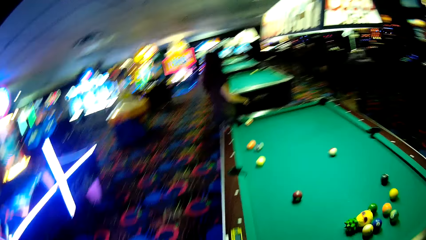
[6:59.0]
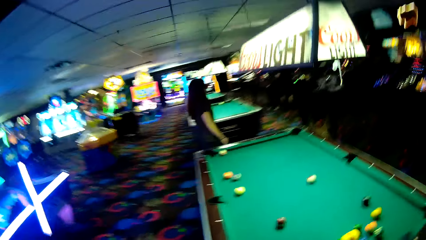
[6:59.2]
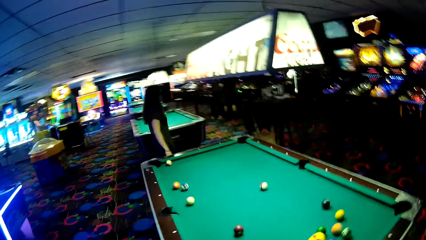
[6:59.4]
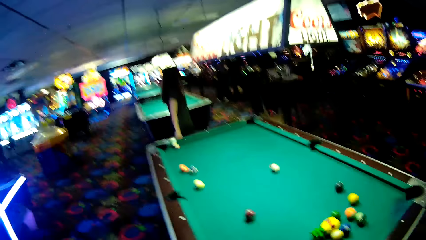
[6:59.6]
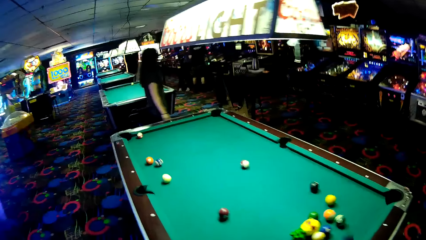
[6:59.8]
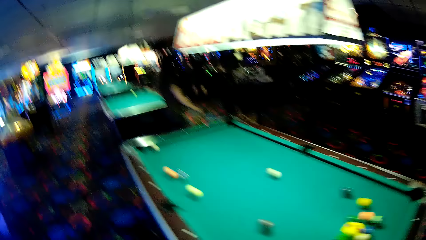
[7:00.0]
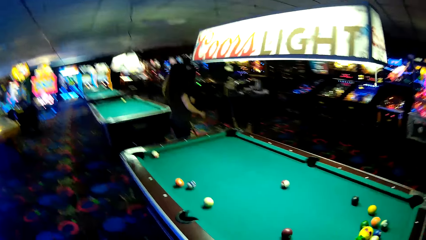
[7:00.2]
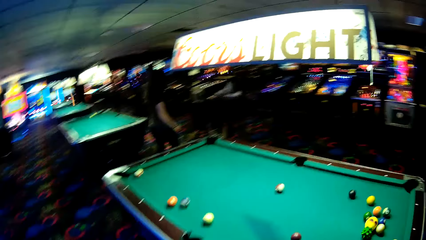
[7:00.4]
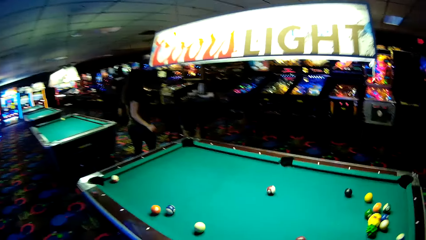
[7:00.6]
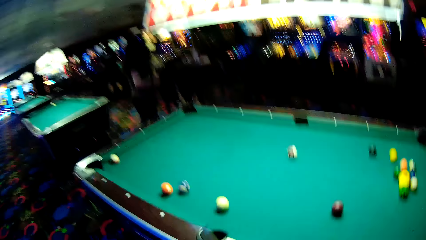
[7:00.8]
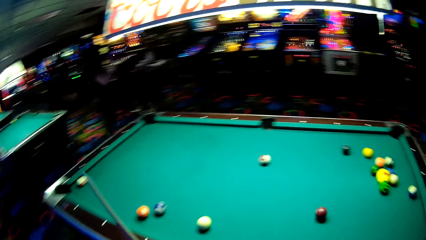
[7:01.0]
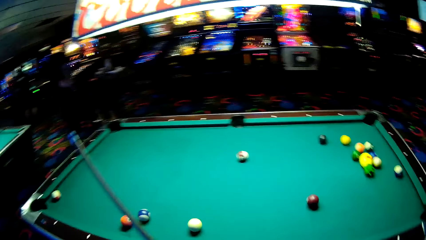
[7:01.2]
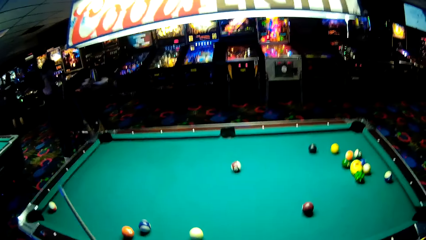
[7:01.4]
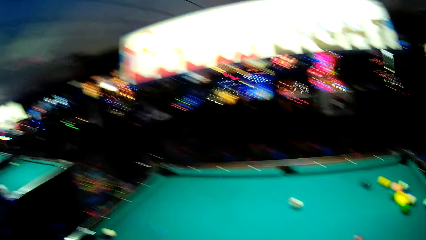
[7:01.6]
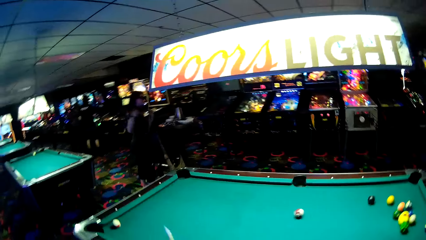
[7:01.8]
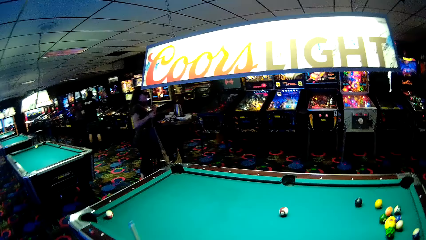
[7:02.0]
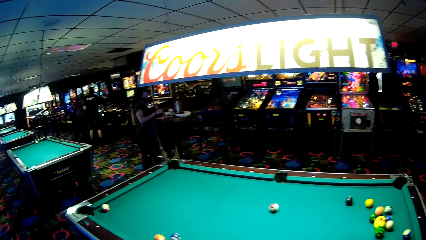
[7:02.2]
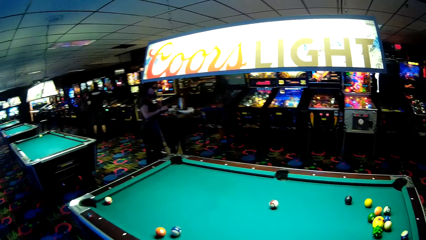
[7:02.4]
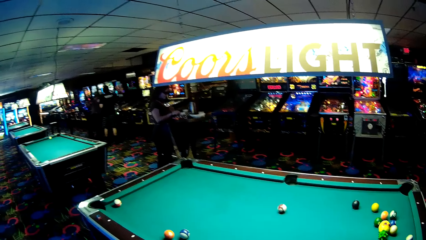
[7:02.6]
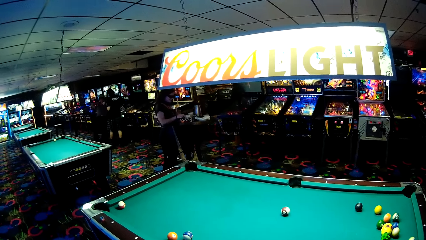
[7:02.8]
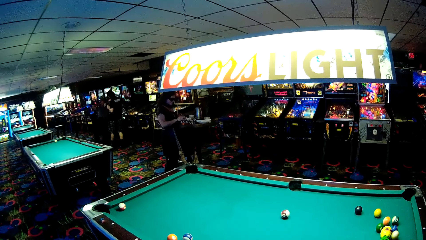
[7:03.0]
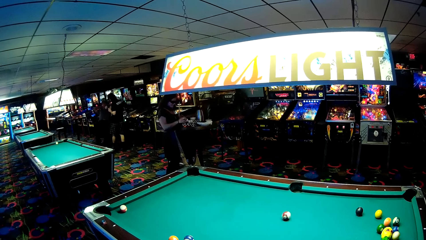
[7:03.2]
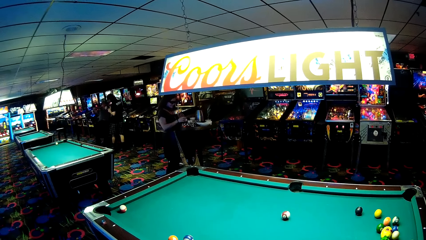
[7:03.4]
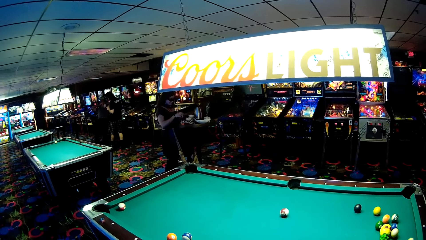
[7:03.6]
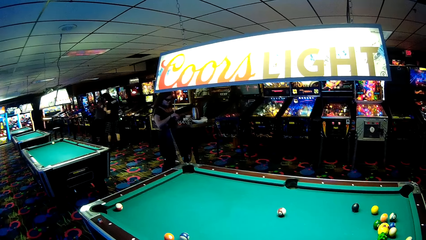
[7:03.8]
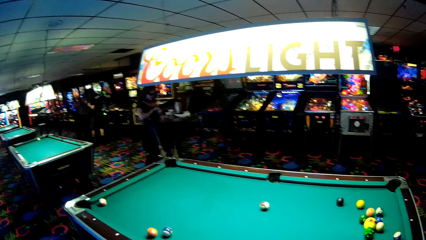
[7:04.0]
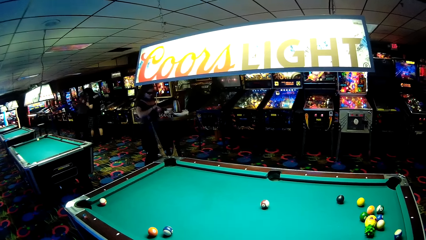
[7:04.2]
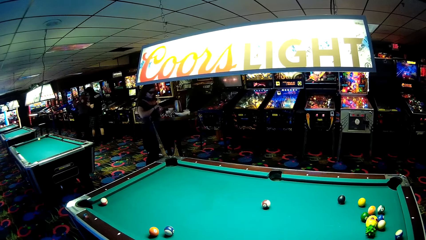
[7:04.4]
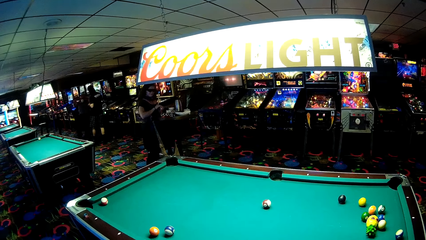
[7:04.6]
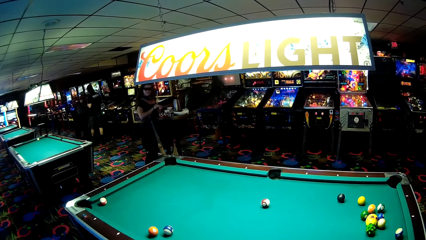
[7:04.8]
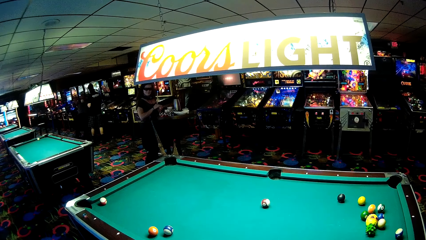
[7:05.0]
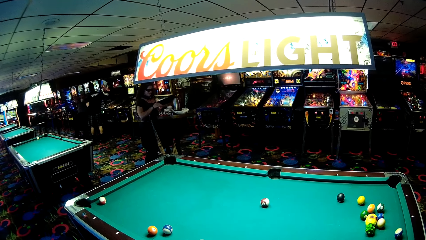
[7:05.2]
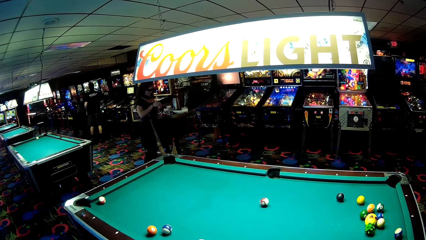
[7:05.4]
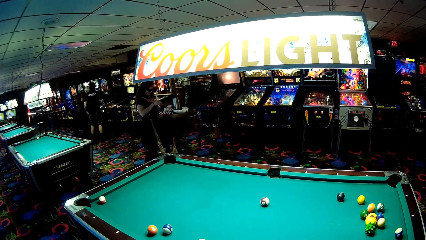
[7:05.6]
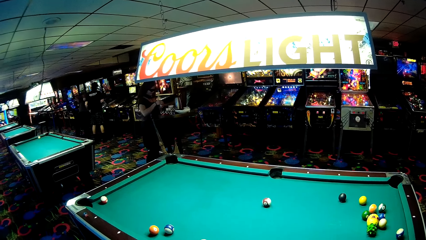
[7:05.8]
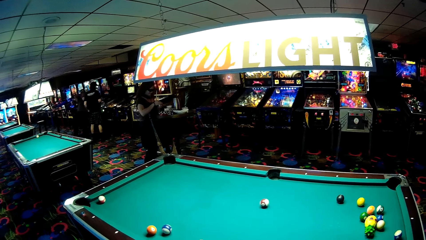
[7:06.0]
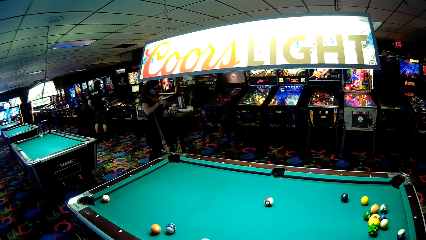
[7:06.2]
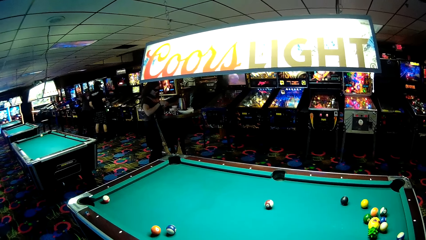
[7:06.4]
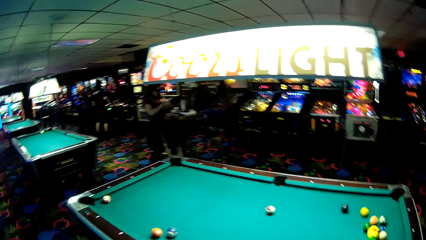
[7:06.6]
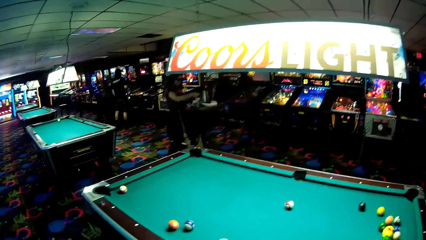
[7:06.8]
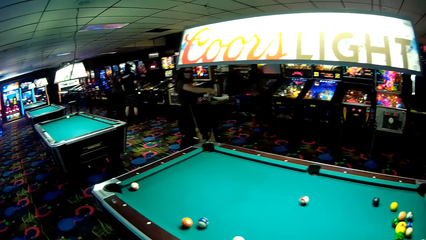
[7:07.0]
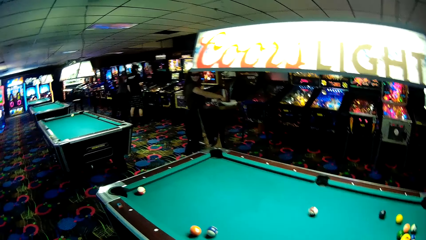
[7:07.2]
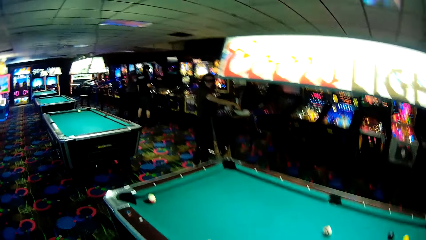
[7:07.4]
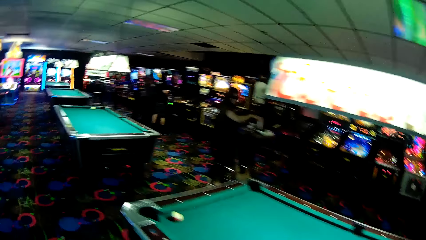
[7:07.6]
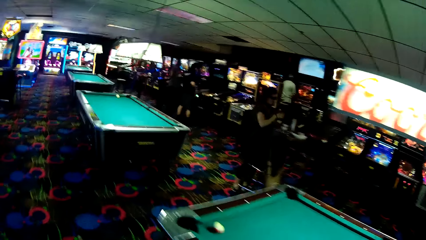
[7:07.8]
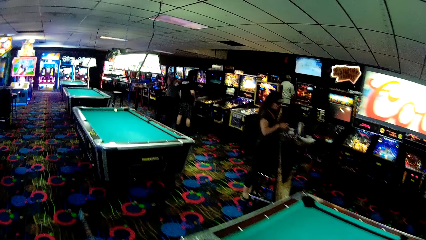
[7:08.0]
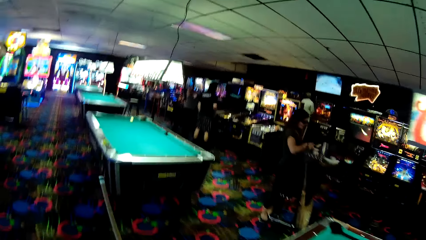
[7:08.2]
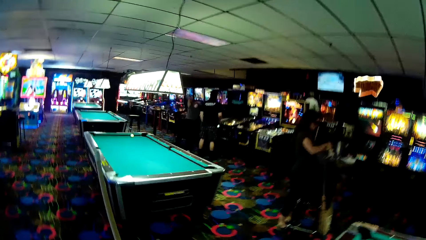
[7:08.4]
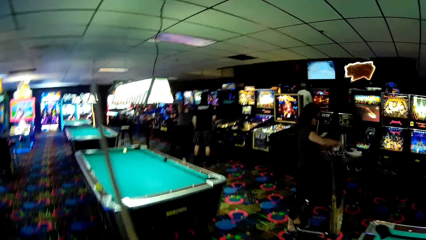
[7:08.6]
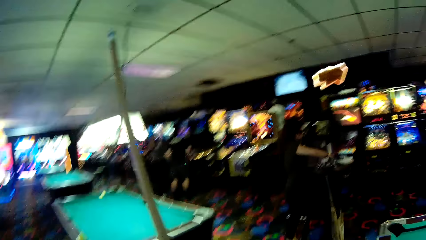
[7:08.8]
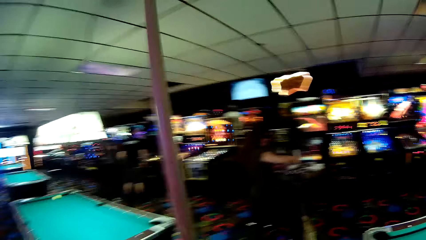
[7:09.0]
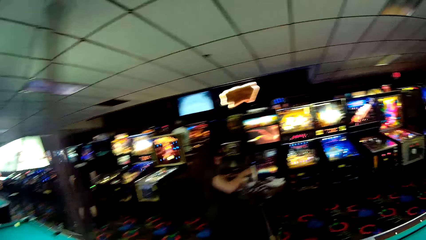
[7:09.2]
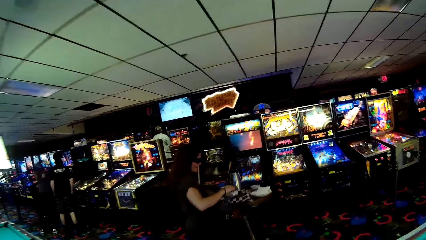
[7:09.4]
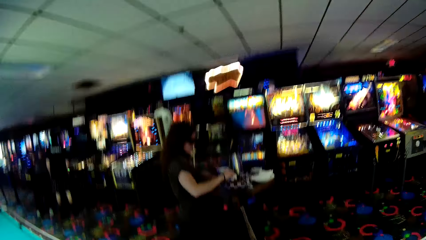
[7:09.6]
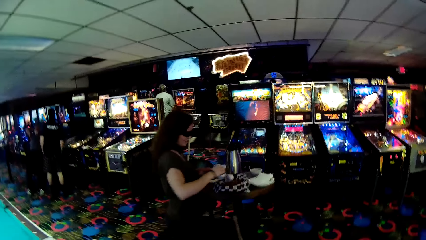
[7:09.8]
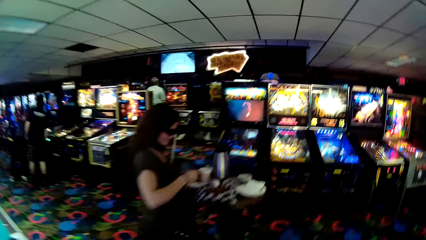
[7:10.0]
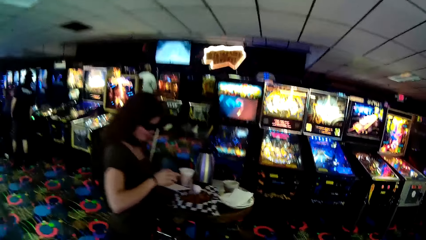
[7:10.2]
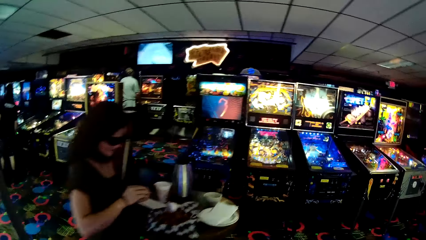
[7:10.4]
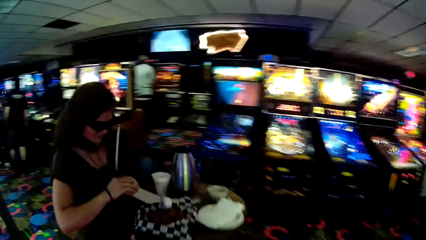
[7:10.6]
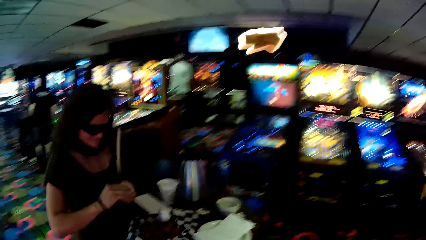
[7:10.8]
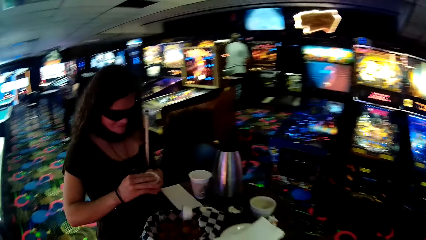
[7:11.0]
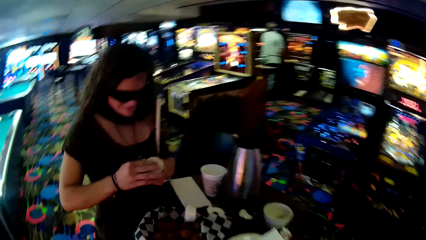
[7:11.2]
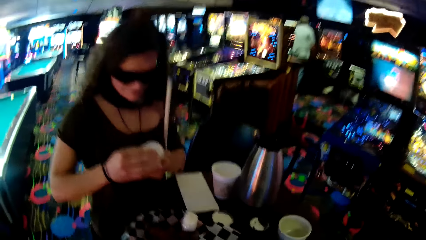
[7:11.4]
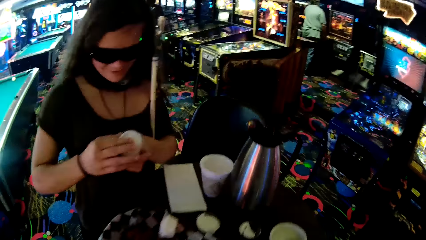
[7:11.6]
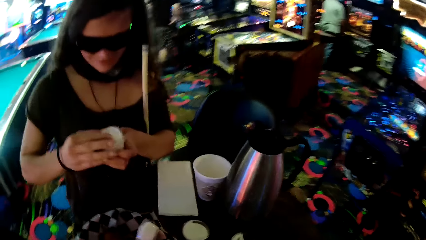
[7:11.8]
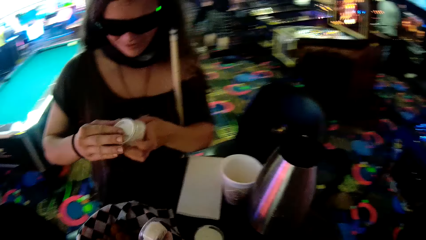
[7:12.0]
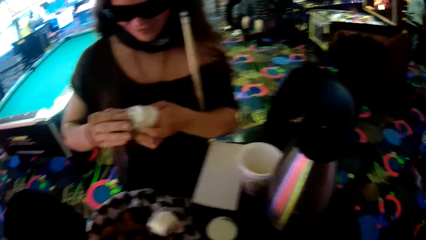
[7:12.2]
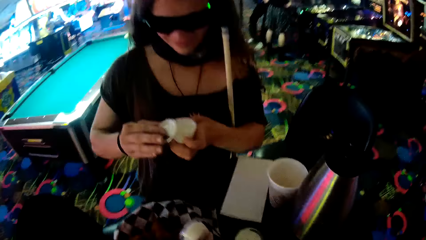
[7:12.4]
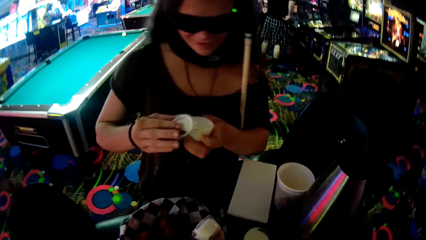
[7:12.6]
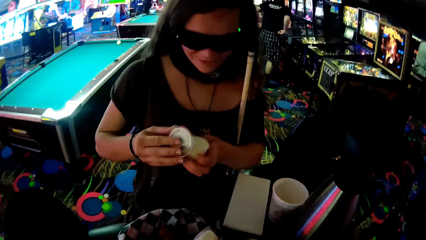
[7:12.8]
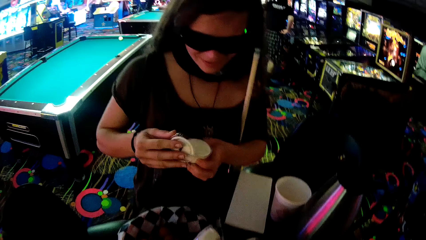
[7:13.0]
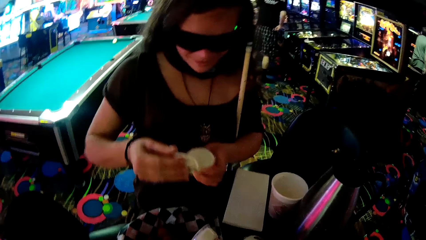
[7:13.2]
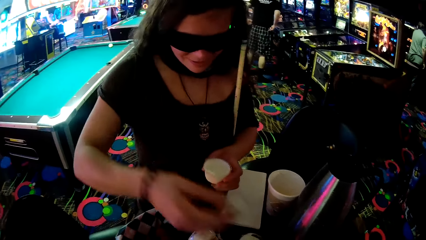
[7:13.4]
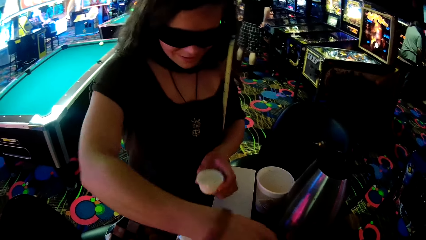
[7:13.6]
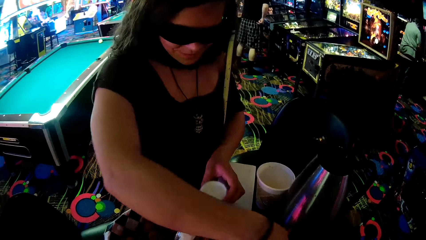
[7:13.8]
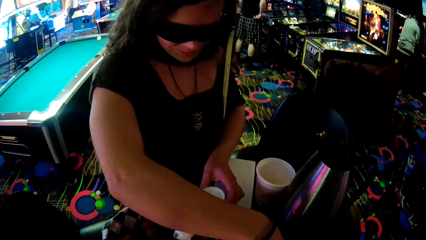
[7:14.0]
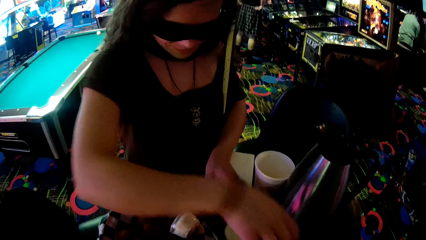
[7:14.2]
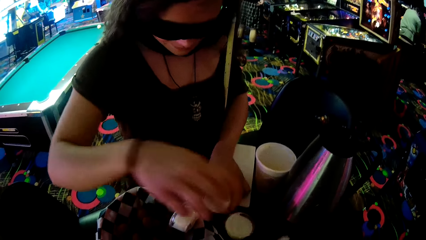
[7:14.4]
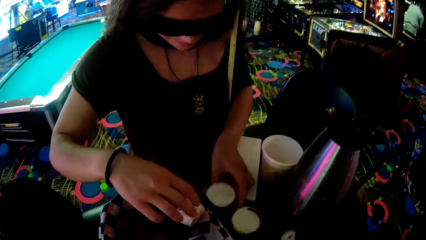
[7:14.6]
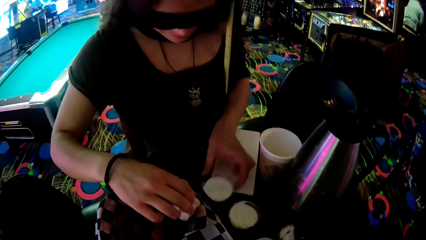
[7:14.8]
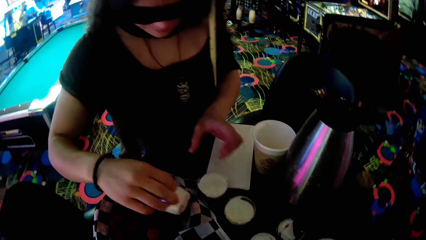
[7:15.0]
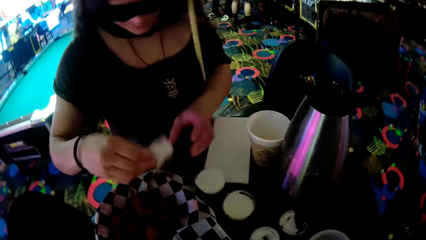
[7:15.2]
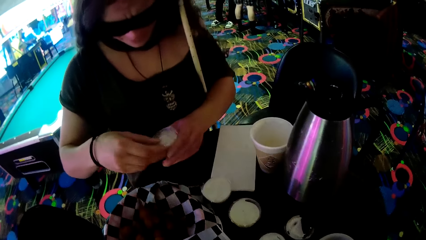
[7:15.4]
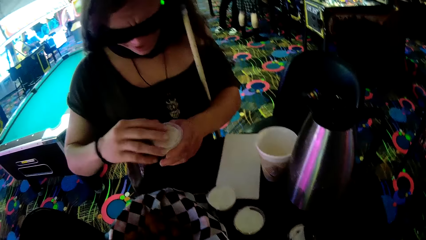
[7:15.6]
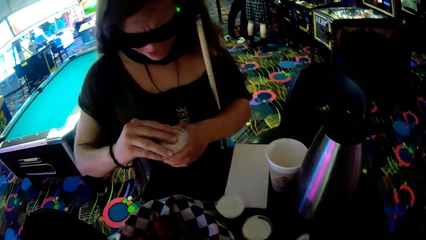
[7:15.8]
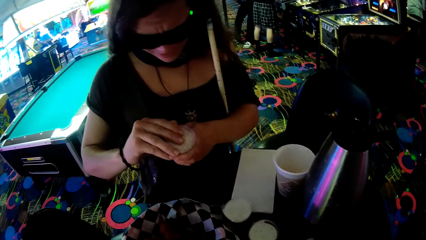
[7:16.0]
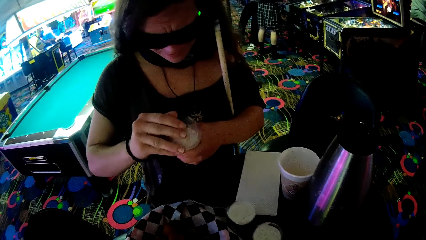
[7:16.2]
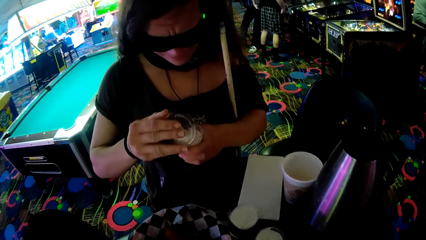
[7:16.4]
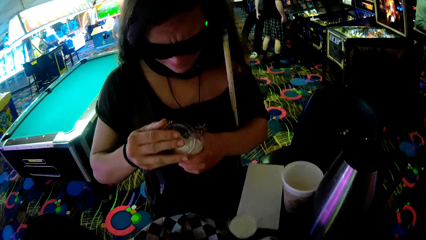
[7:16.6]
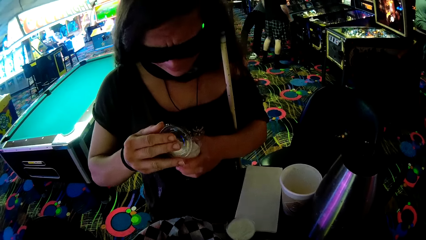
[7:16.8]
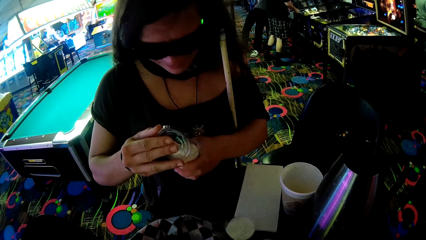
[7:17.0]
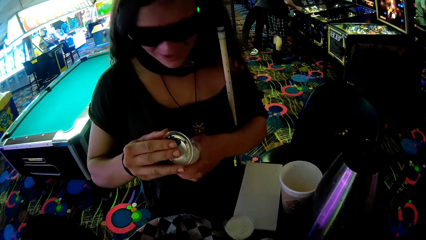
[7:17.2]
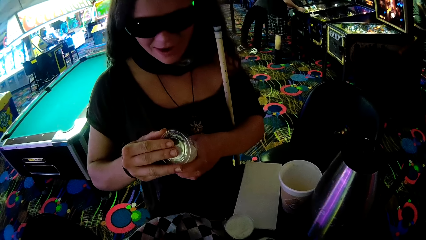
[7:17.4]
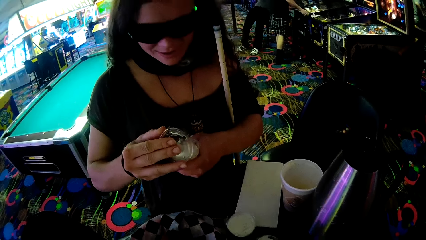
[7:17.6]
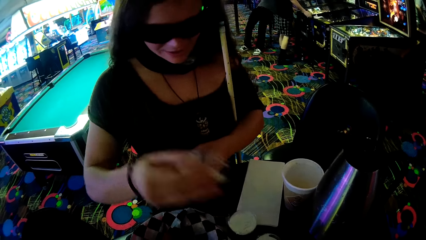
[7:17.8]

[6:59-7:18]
A lady picks up a cup from a table. The camera wearer looks around a casino. They walk around the casino. The lady opens a yoghurt can. The lady puts down a lid on the table. The lady picks up the yoghurt can from the table. The lady opens the yoghurt can.
